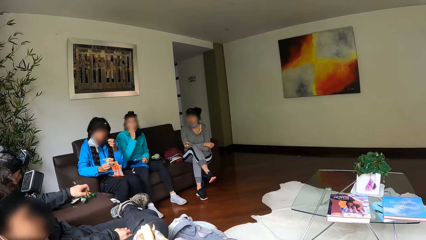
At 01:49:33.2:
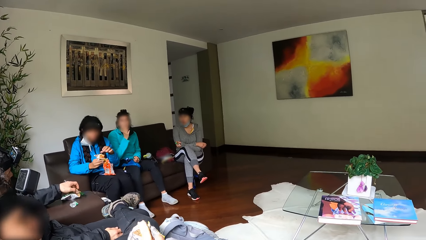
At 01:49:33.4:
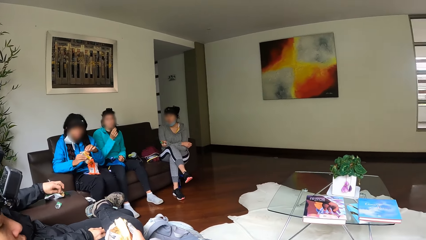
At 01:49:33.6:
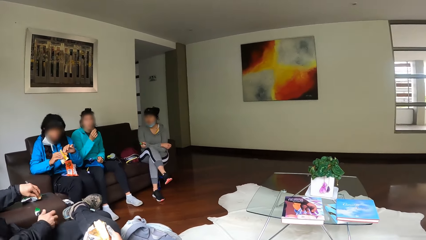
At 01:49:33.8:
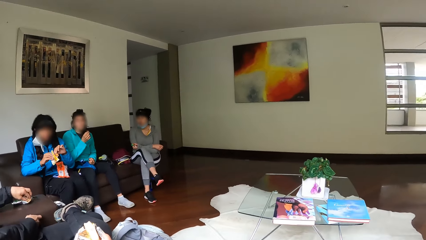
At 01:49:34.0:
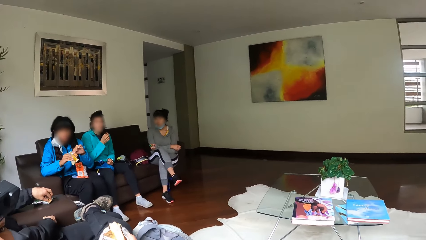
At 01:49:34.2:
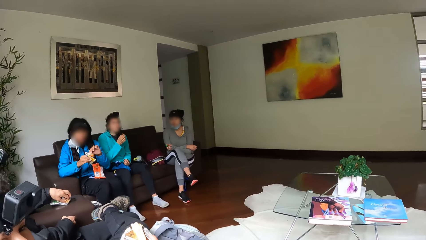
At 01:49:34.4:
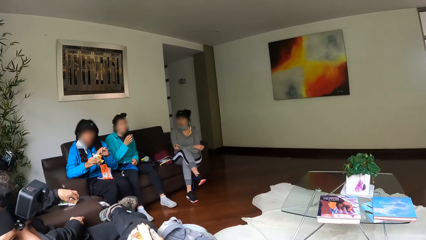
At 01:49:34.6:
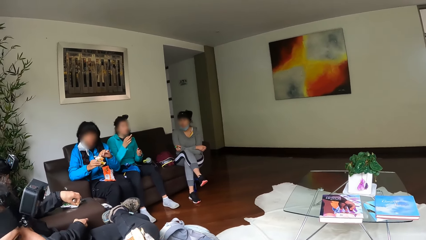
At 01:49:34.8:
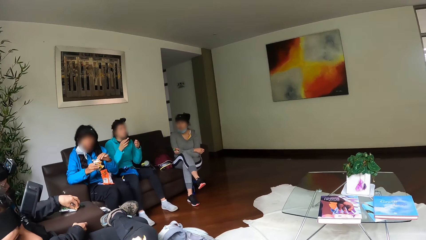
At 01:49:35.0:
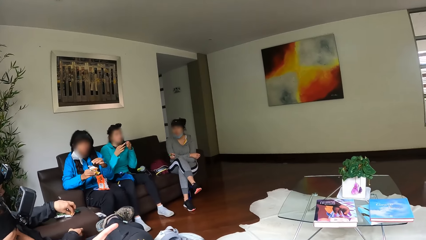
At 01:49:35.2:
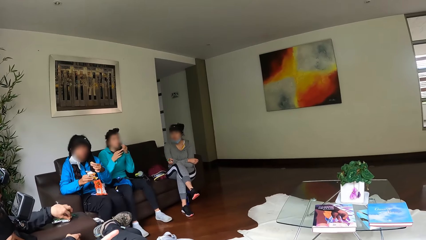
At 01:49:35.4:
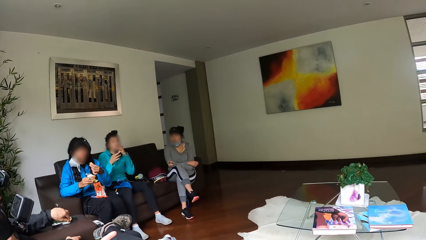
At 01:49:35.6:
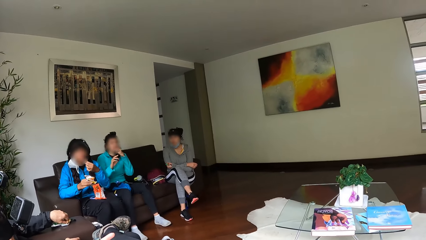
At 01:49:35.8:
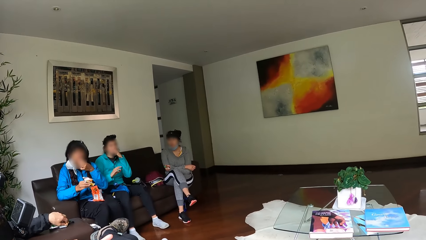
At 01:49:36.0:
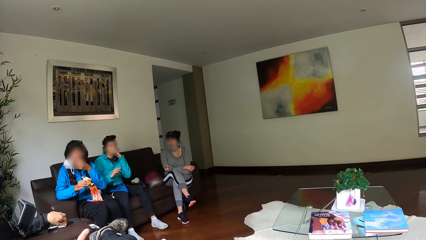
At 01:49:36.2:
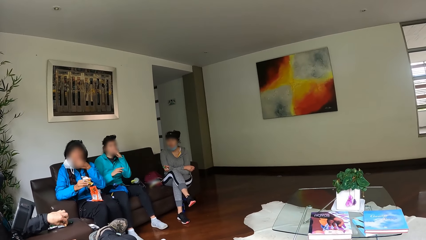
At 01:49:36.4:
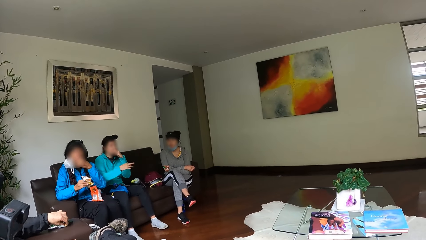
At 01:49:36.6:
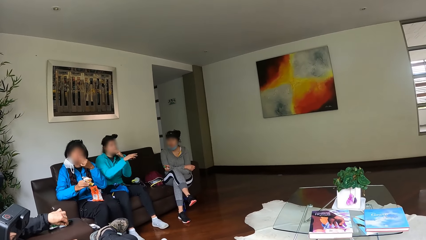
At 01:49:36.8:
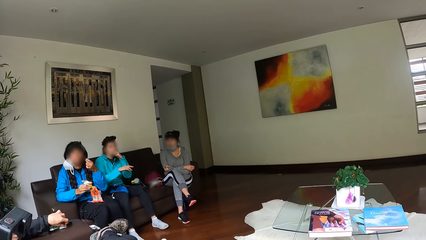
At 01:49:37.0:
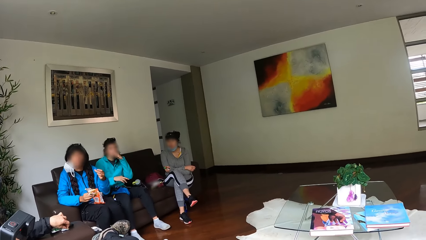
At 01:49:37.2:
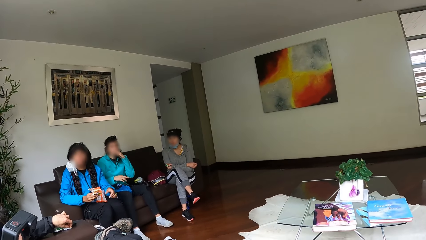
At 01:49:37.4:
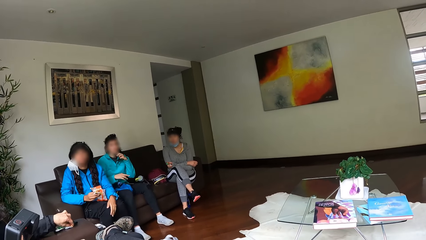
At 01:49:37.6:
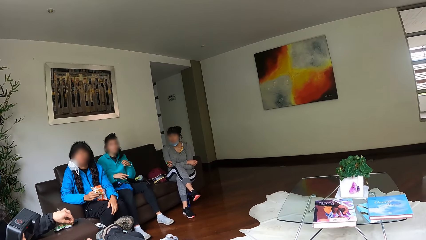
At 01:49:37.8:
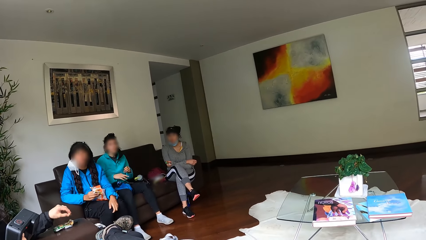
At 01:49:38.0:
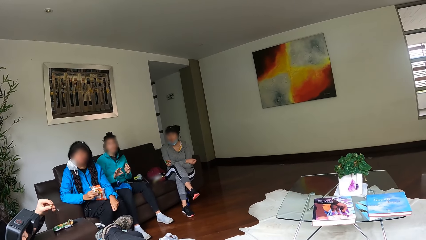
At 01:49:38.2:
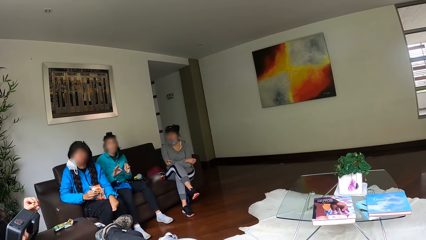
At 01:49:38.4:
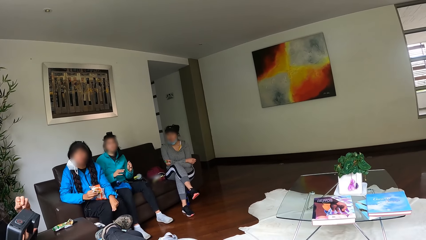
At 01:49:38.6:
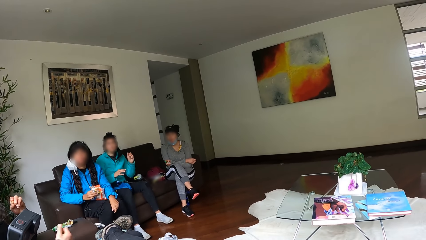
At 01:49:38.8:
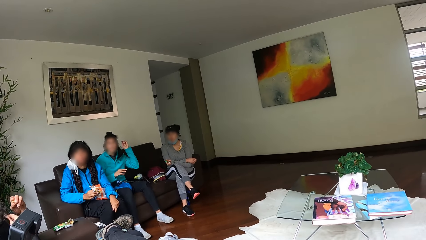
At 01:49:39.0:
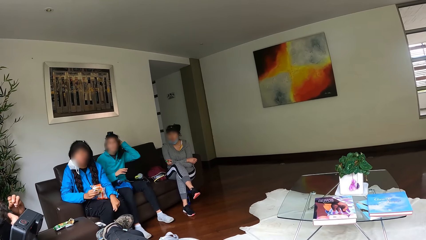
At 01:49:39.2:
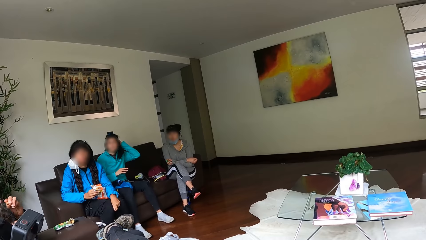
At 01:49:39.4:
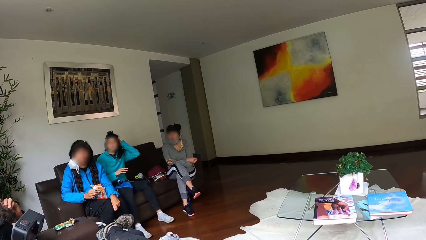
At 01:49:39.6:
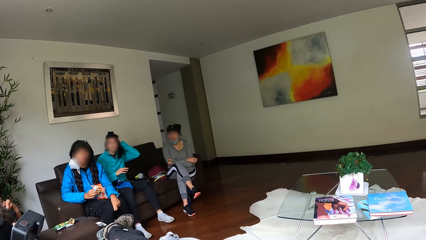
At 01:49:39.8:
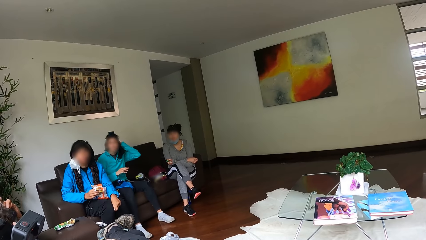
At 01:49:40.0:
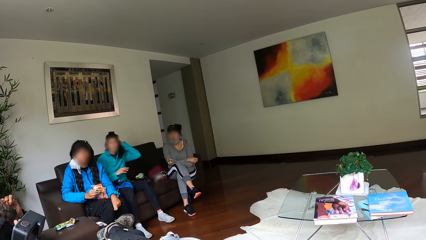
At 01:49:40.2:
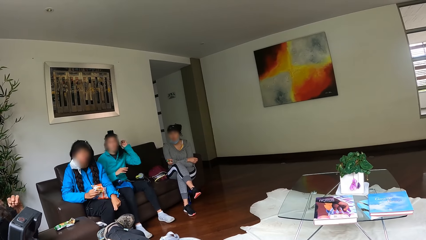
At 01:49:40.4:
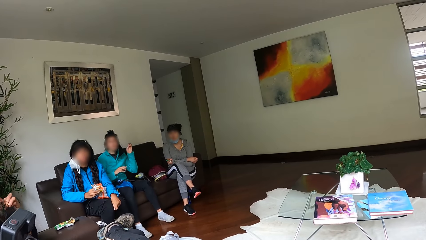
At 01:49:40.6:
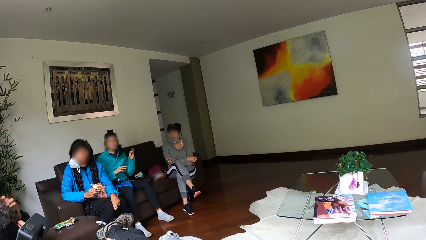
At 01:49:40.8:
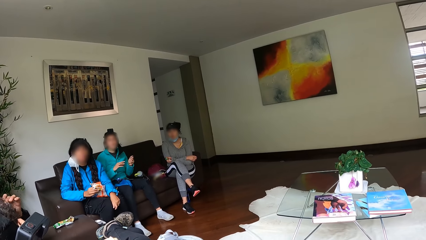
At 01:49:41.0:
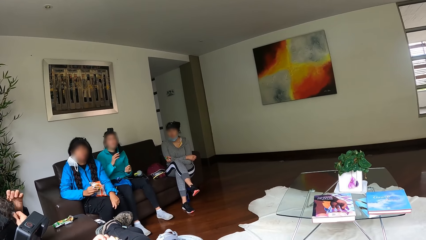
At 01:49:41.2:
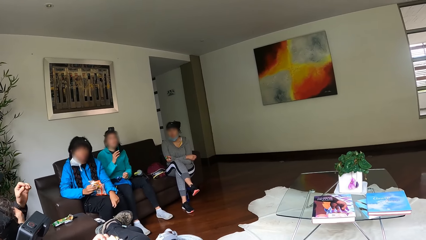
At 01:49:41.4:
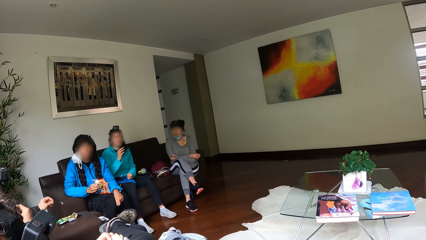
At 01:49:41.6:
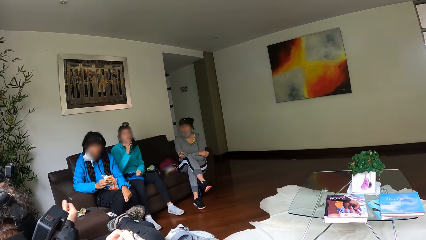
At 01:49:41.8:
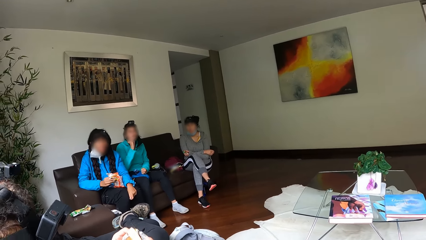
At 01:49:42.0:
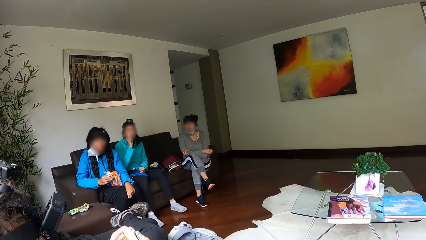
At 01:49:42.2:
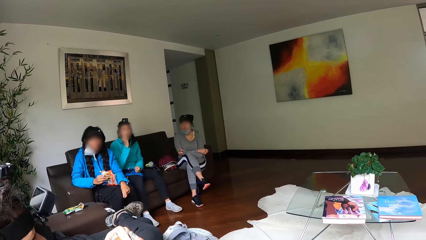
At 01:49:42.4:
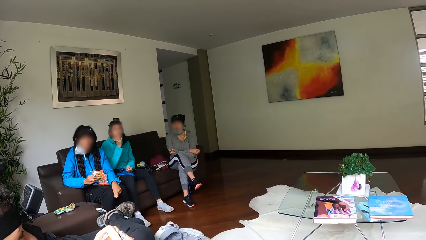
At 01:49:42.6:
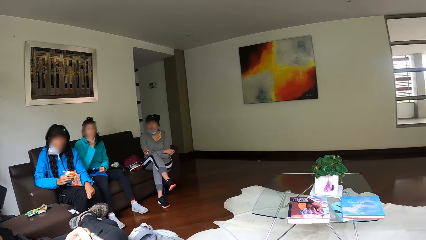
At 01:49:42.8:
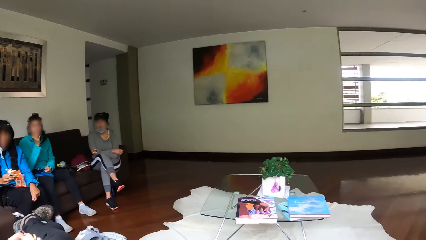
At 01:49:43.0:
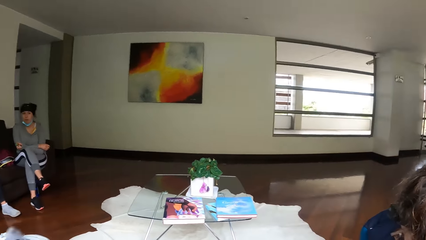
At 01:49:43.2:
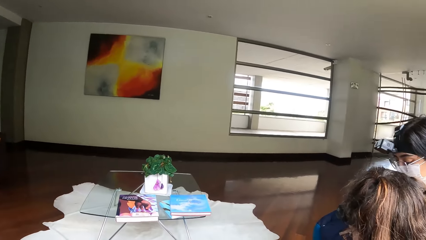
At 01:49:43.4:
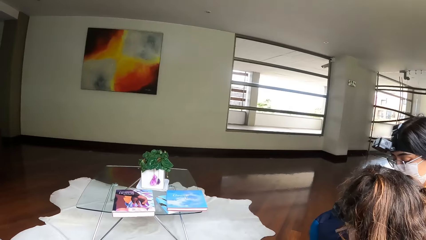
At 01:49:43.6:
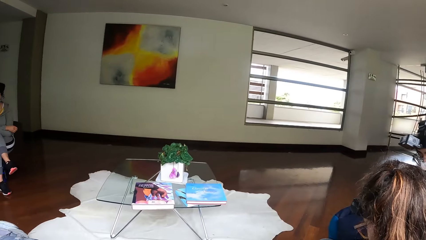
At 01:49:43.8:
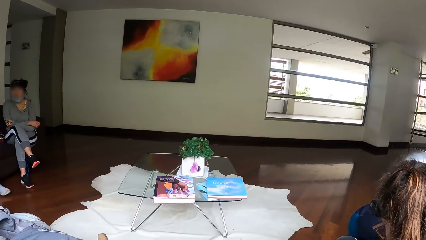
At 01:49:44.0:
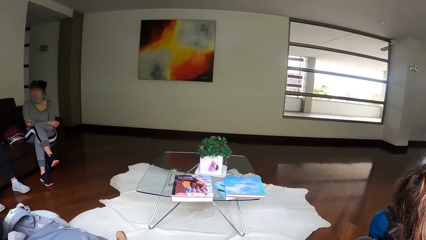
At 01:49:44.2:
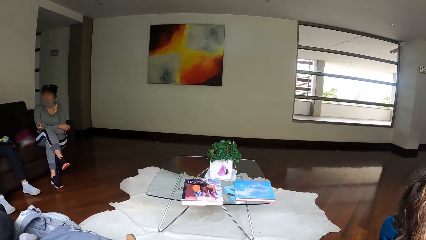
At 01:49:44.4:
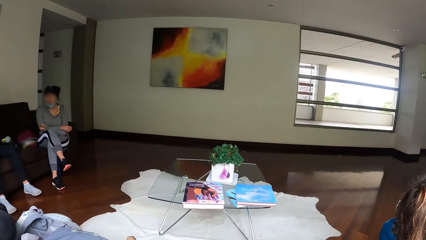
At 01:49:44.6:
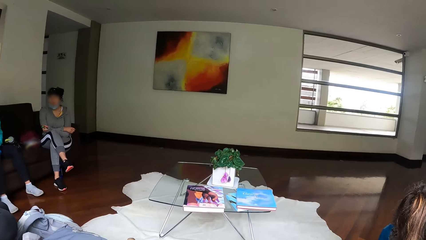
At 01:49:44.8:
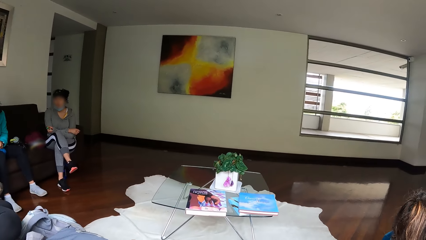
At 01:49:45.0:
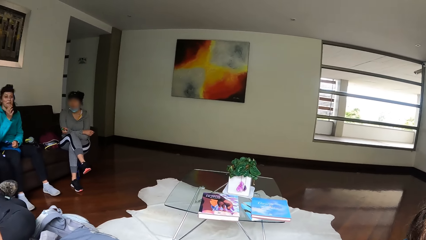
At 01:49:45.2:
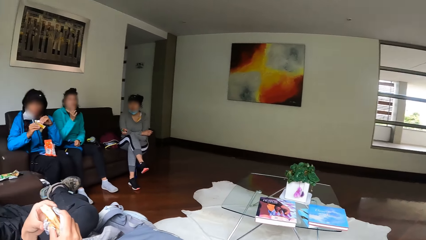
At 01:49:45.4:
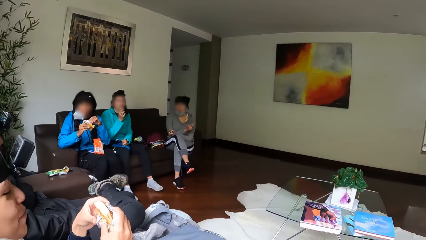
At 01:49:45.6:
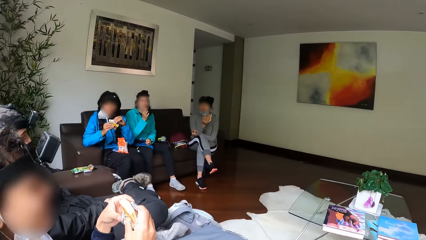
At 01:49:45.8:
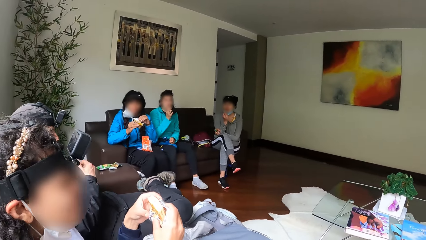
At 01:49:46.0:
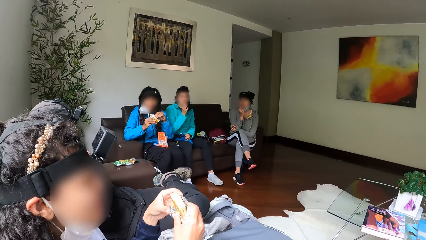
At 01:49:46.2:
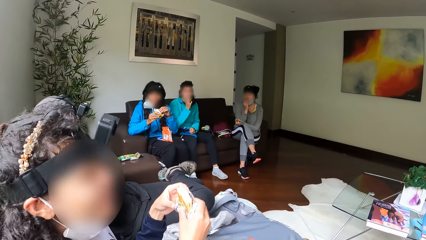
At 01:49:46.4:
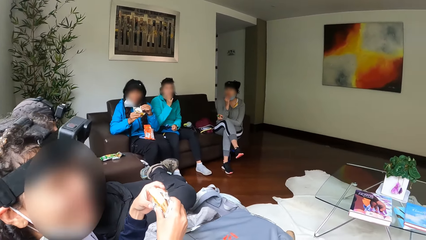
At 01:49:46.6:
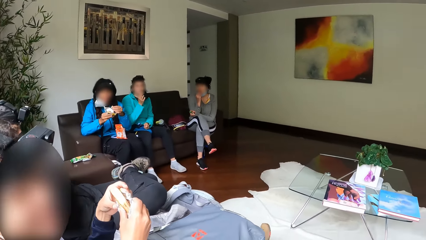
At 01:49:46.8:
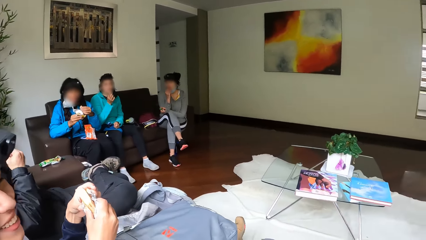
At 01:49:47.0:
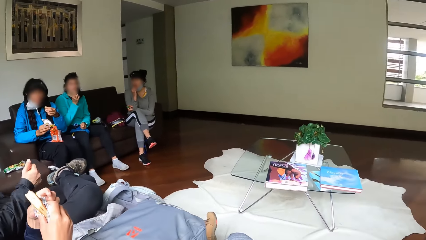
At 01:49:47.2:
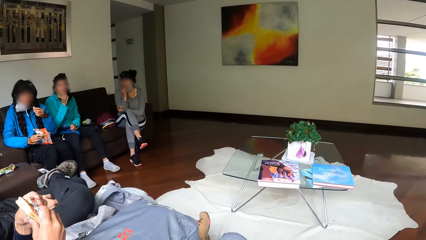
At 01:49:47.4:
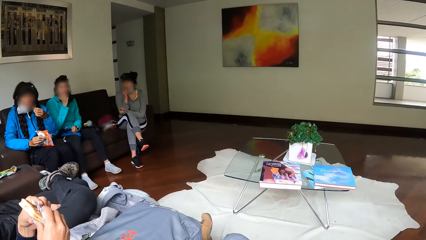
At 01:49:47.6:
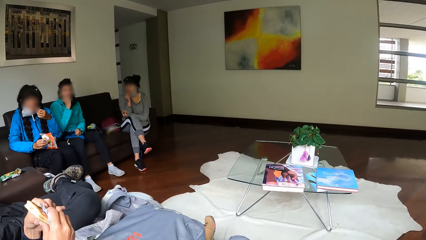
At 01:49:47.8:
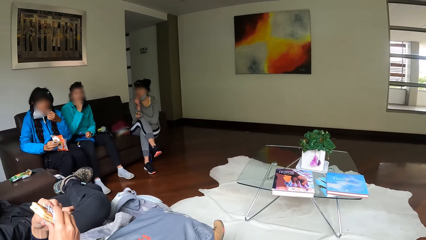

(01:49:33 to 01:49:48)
A woman cuts the biscuit with her left hand. She eats the biscuit. Ladies and men eat snacks. A lady touches the hair. The woman cuts the biscuit with her left hand.
